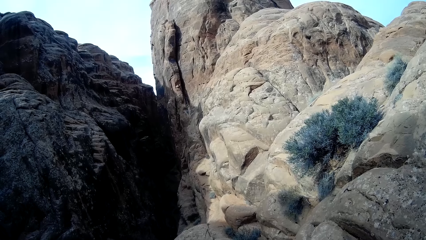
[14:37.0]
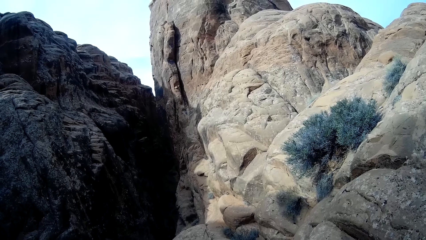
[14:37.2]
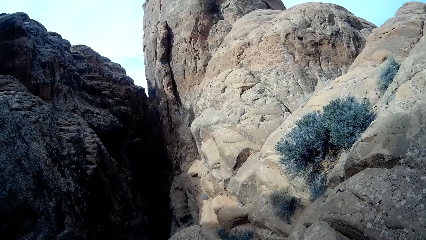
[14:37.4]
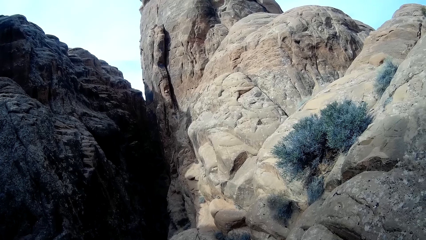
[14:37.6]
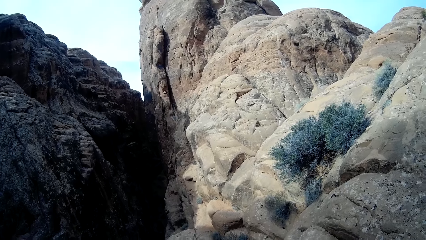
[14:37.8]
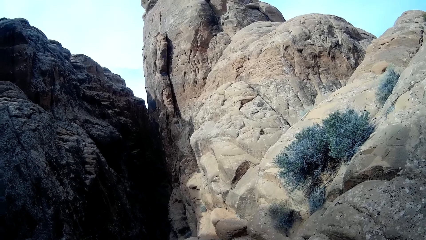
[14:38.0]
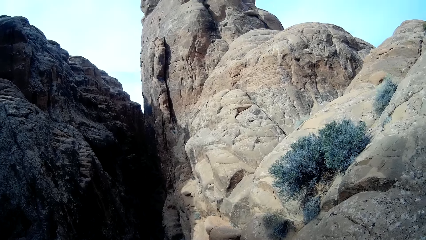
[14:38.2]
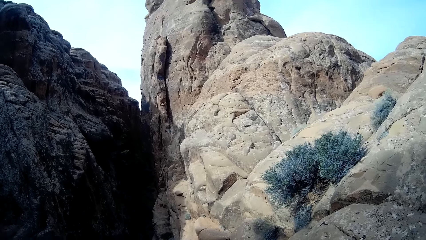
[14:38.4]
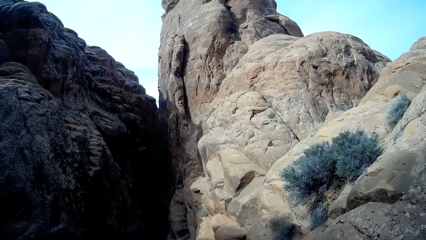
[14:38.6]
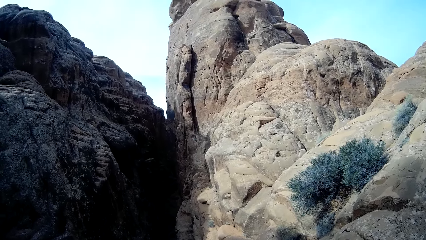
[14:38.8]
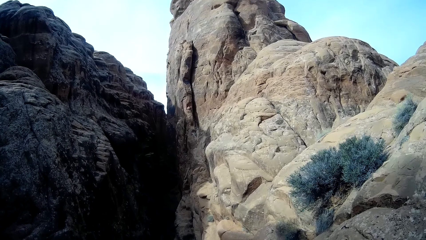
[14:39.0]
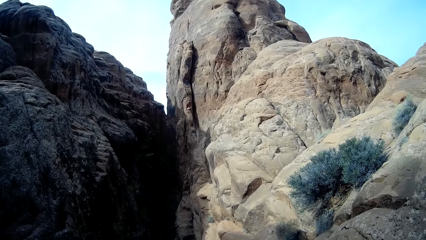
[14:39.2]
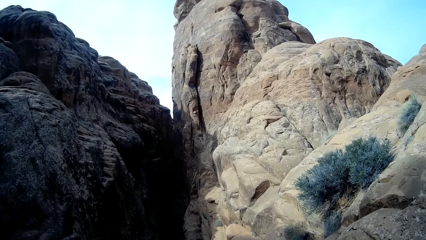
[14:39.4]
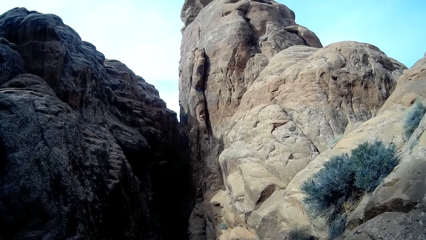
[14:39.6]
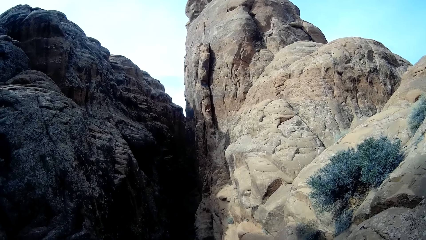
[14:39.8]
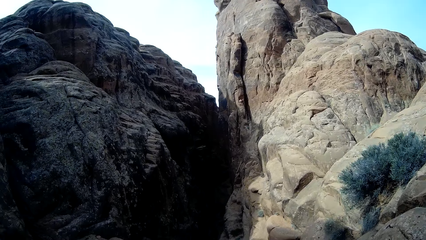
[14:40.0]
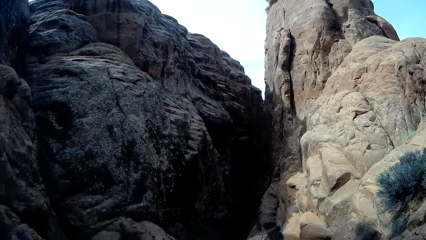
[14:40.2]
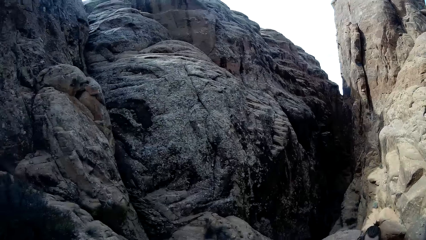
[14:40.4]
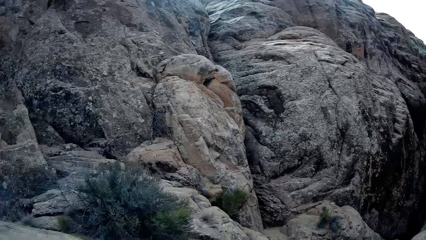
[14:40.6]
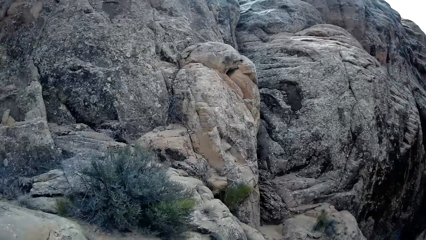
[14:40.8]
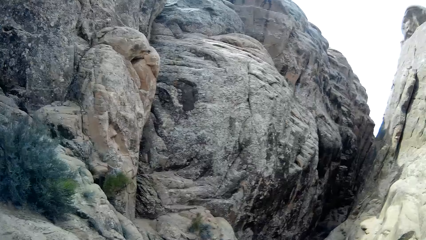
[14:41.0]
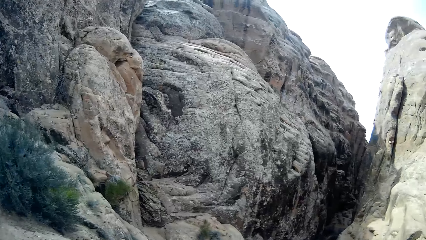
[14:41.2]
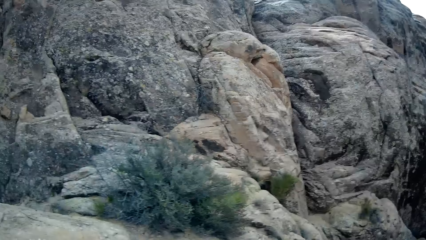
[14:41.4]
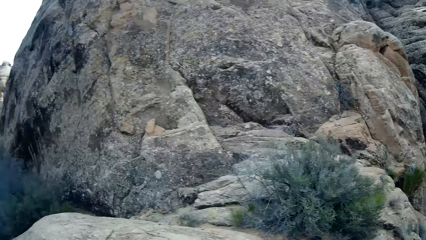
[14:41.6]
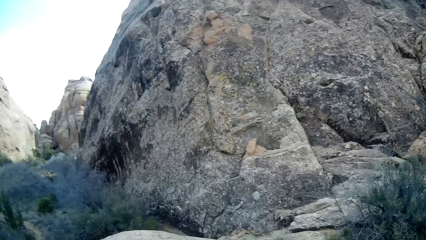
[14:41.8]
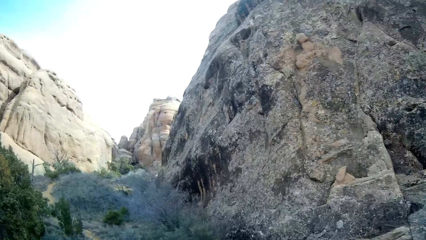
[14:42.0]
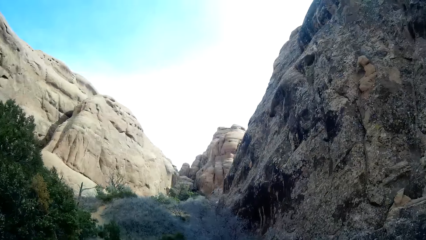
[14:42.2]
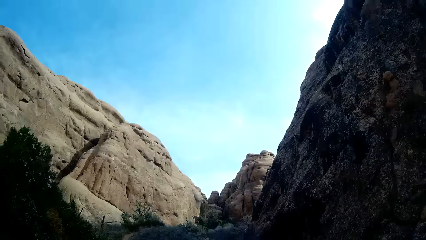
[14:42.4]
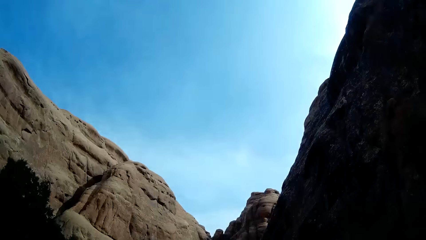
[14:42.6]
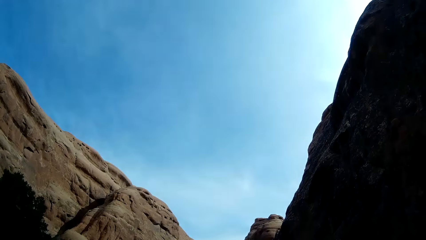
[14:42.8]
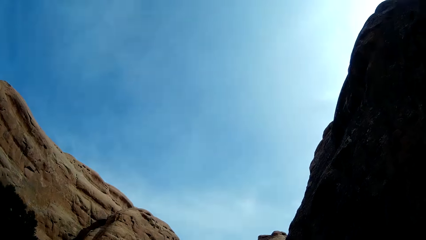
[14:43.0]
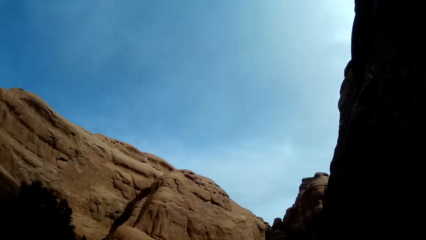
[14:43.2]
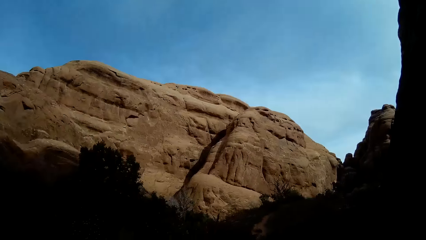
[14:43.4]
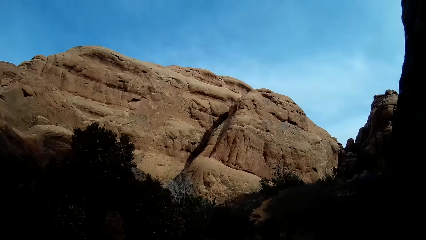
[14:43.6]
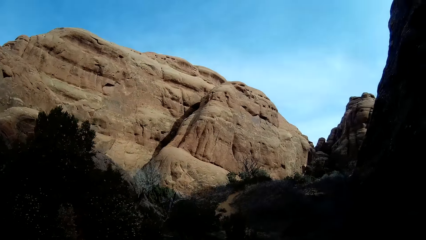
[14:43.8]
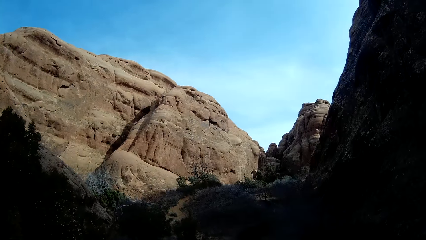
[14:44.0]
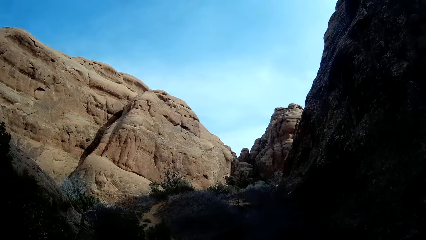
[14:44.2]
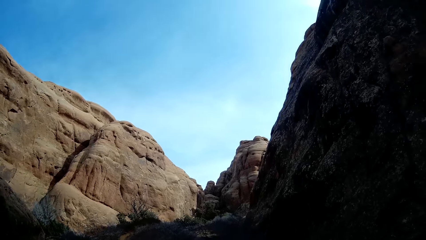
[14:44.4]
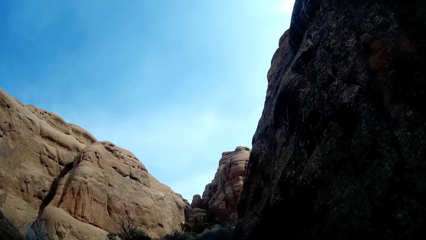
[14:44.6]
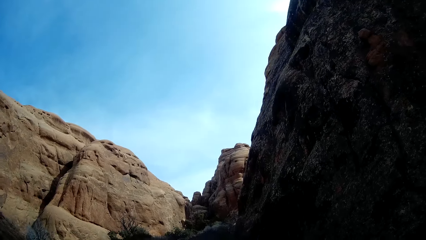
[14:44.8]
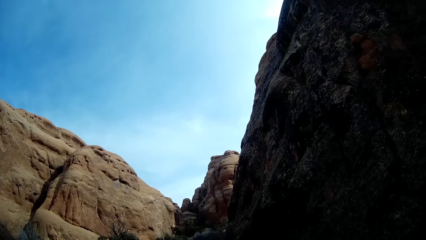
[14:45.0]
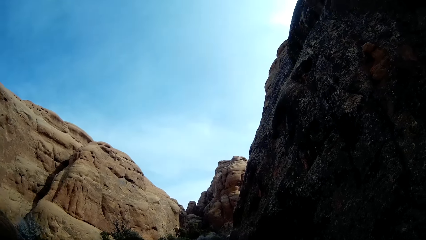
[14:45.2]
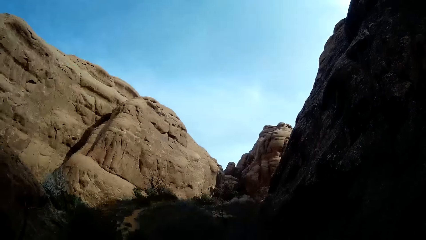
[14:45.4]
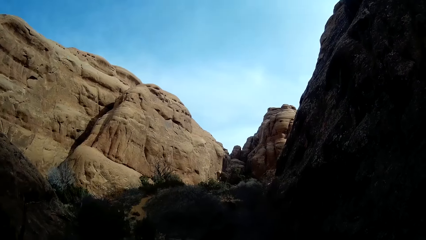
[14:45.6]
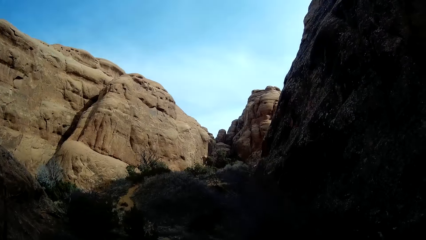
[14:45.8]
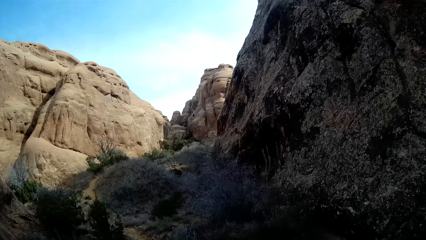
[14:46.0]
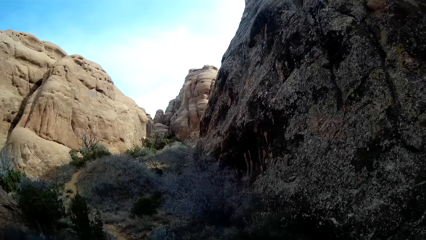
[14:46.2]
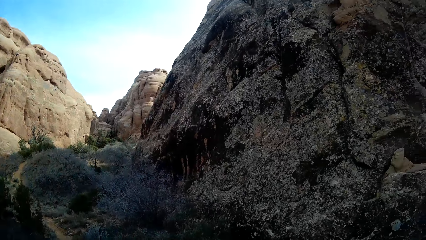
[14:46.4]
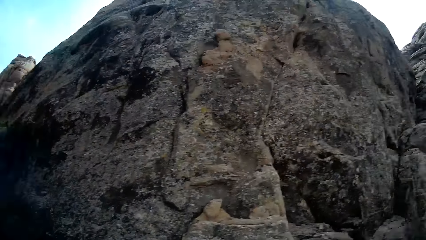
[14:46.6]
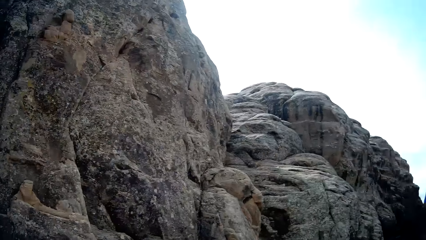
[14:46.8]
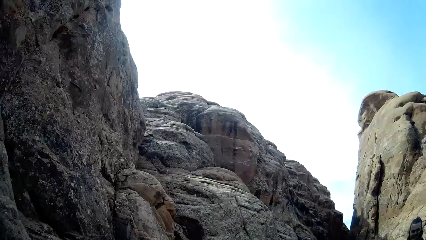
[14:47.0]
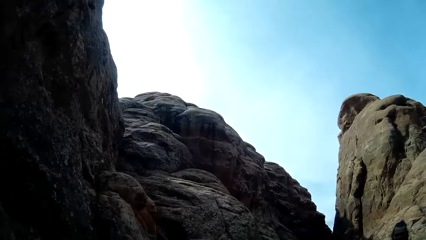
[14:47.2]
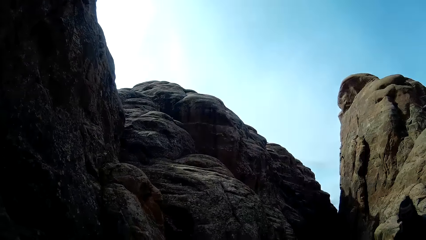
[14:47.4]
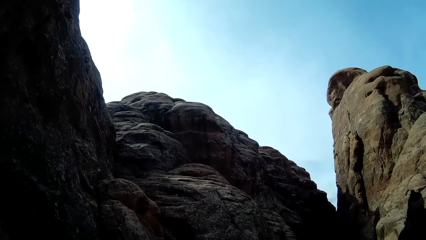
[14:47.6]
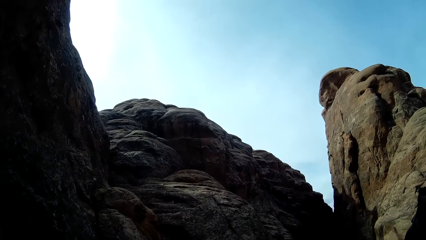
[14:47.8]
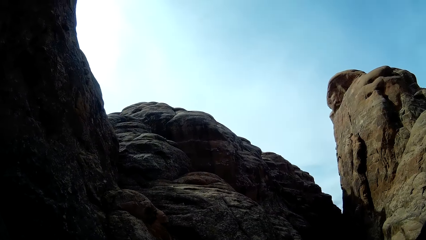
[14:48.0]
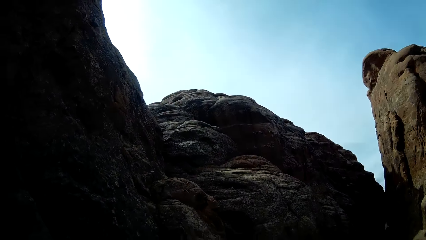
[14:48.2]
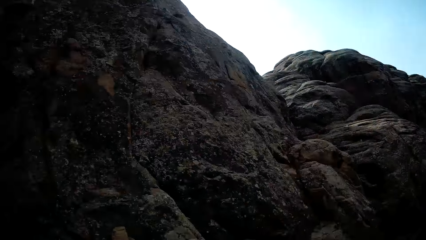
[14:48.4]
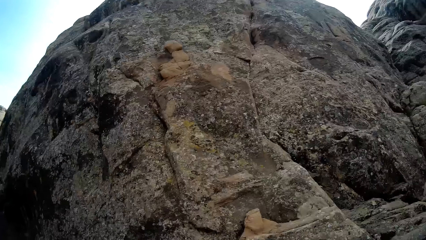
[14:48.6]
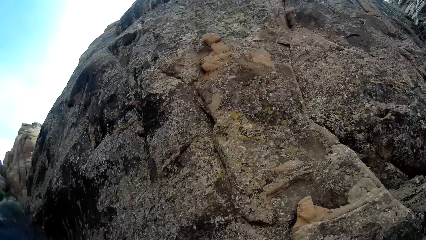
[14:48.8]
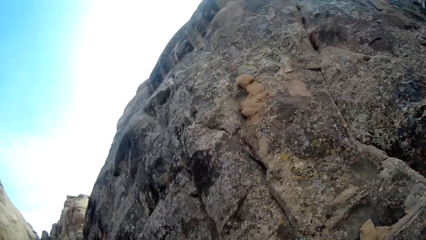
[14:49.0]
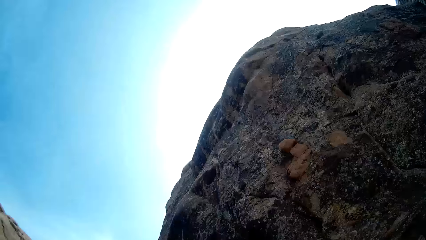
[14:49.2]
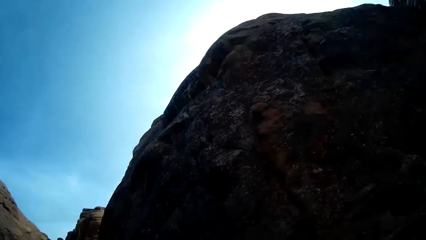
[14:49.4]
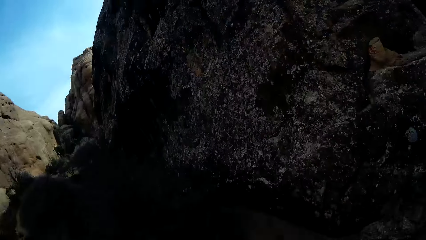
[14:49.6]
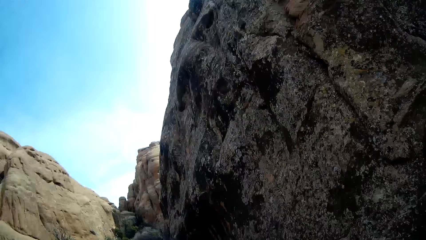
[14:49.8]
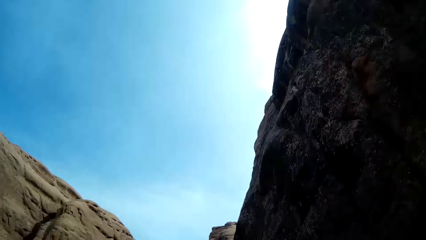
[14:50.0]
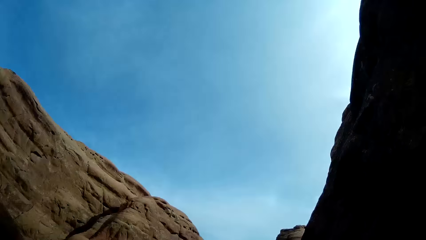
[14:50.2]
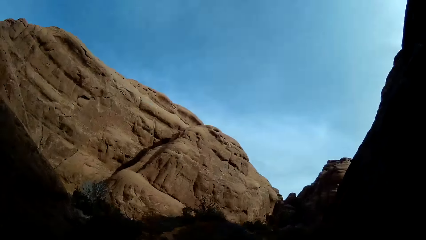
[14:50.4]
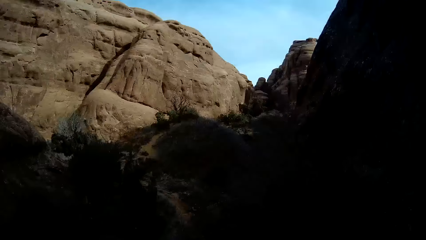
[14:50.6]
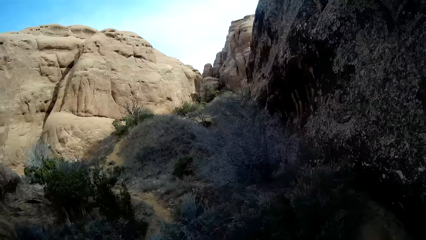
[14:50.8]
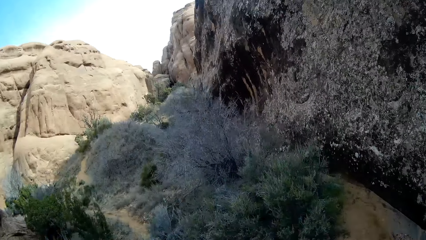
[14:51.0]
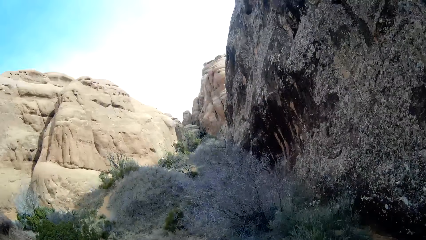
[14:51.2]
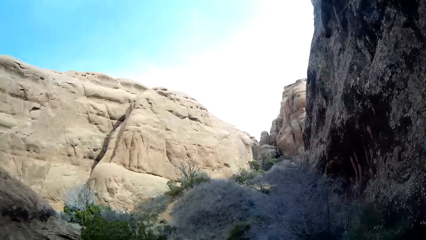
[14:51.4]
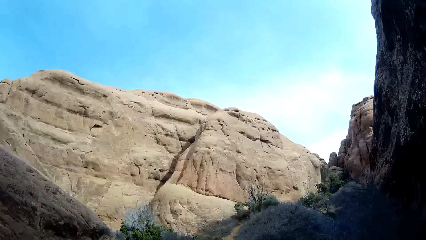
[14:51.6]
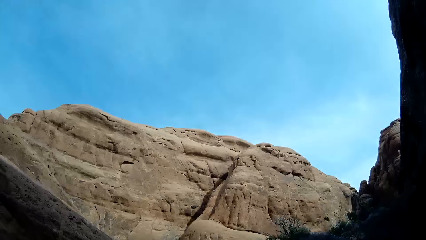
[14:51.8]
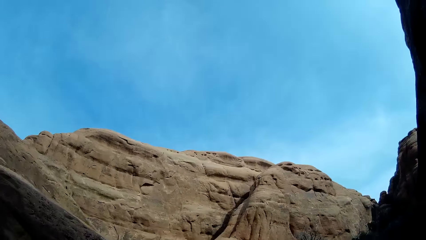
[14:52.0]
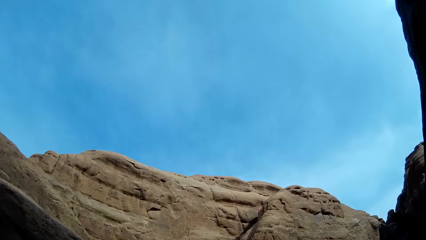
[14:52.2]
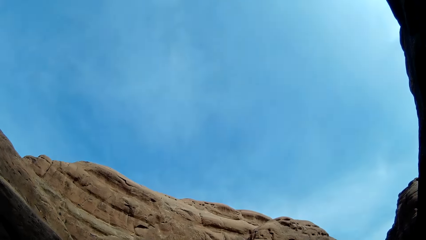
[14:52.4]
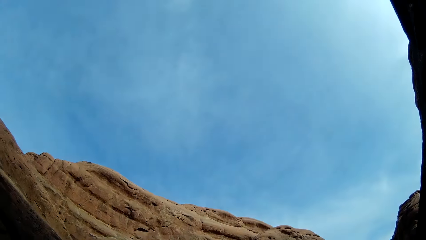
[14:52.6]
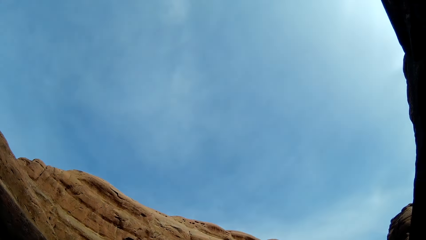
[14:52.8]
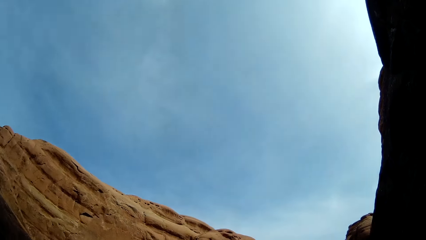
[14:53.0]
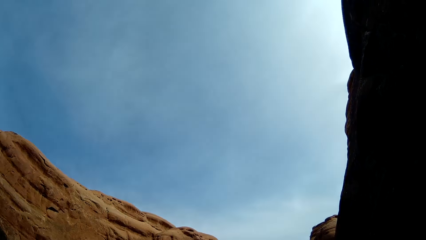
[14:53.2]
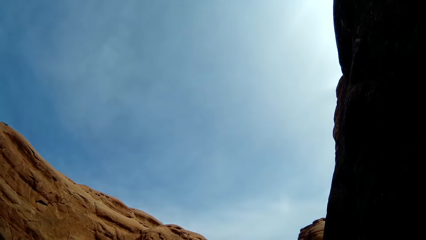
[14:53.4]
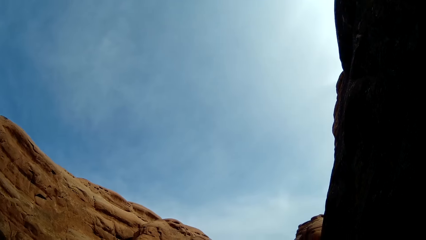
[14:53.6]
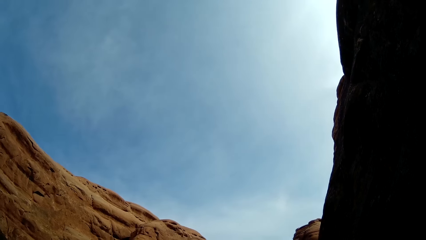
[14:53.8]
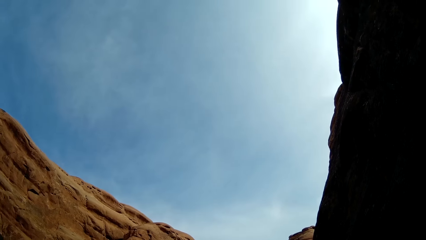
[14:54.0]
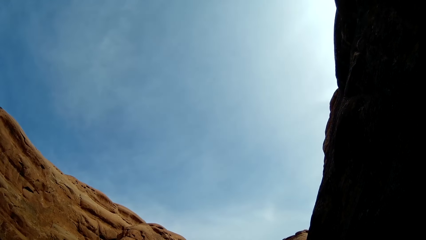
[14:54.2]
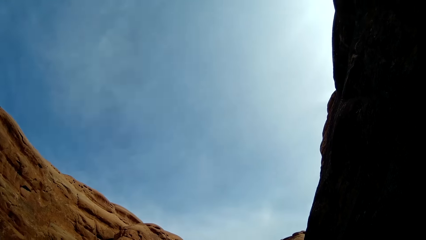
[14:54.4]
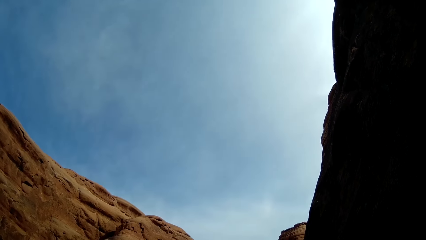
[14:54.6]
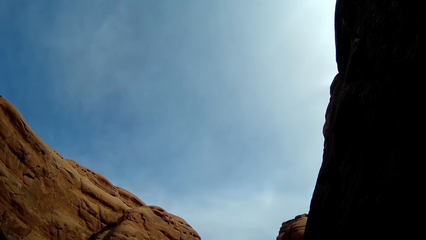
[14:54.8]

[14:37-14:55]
The camera wearer stares at the sky. They look around. They walk on the mountain path. They stare at the sky.
